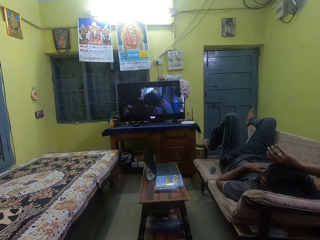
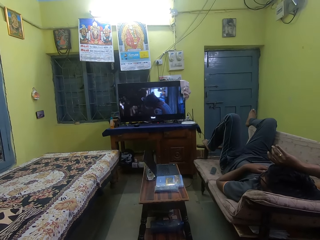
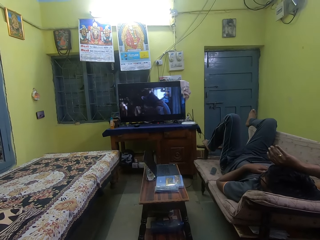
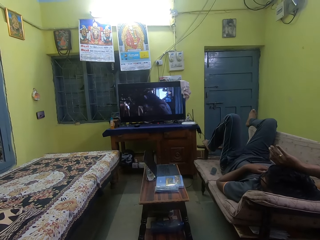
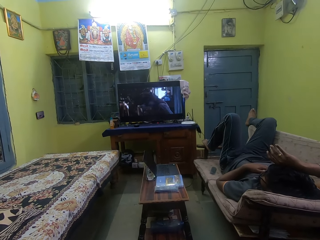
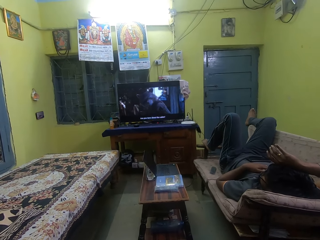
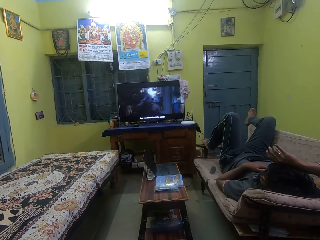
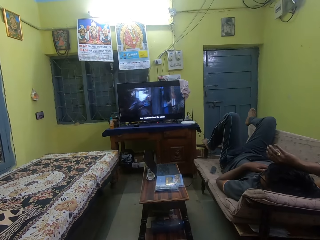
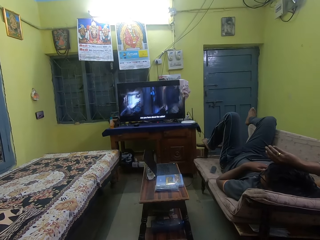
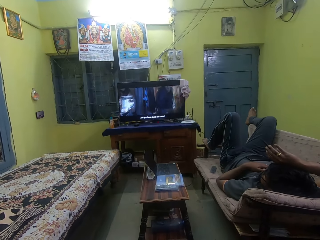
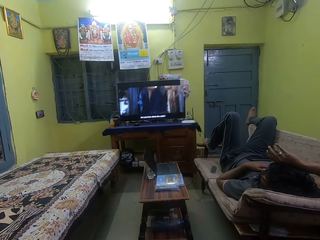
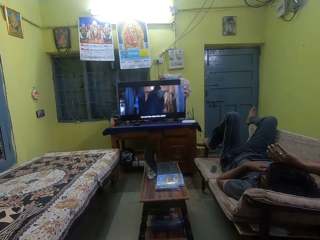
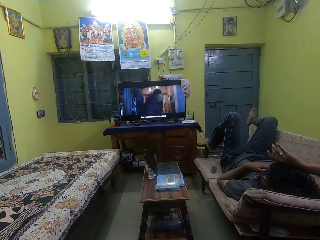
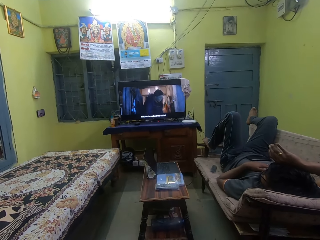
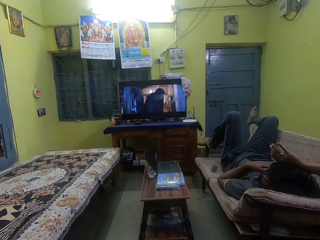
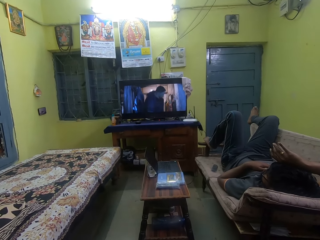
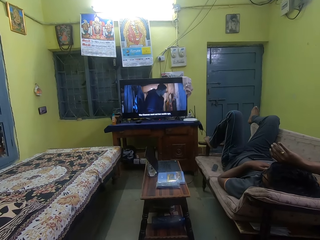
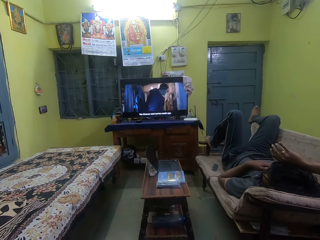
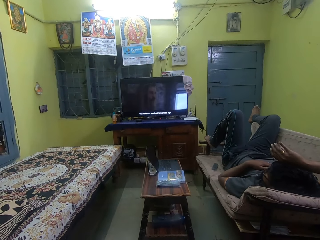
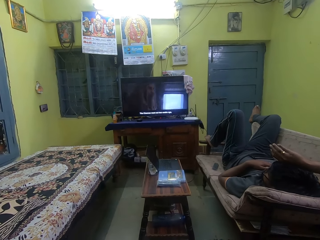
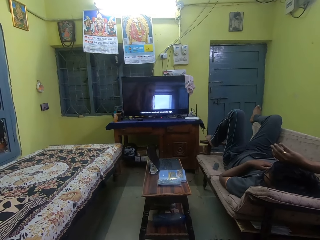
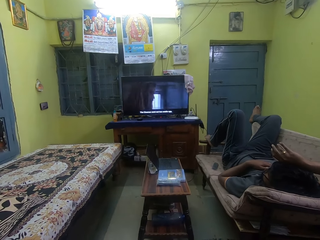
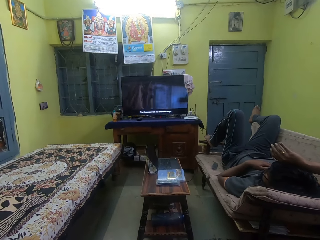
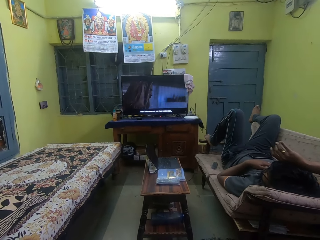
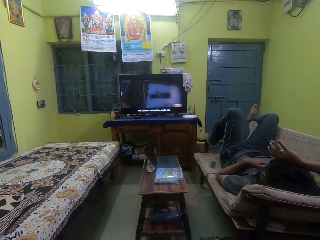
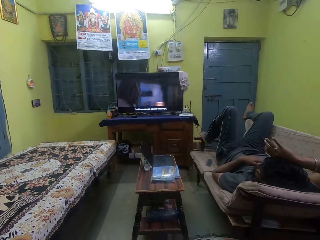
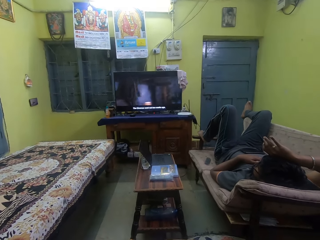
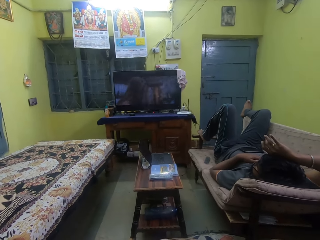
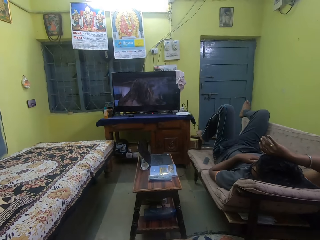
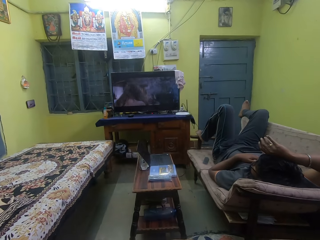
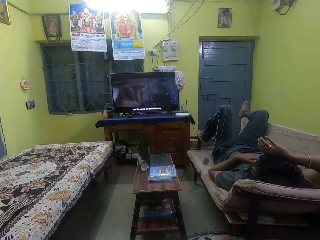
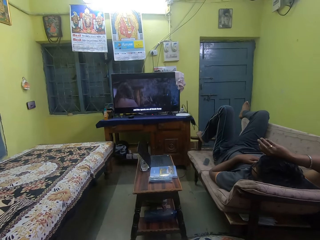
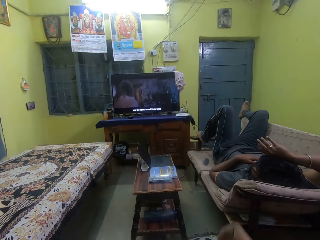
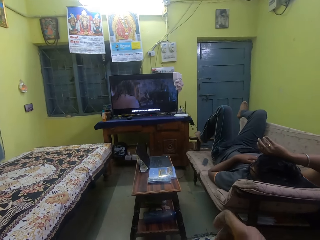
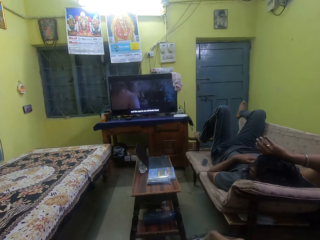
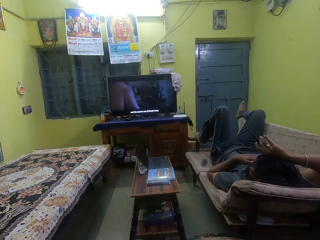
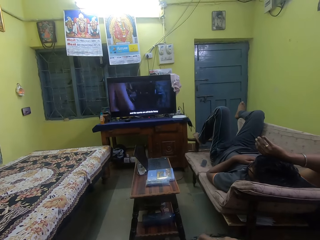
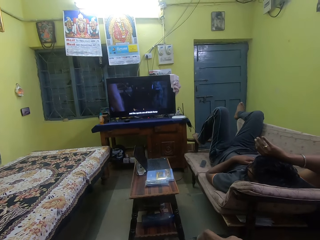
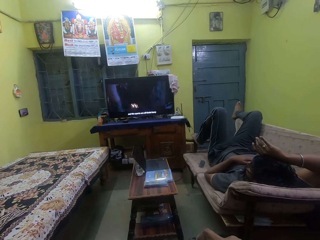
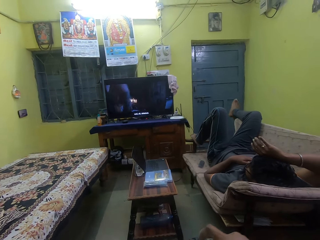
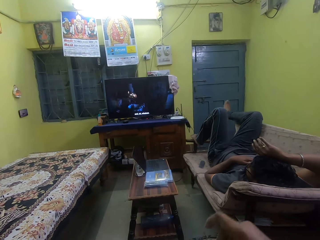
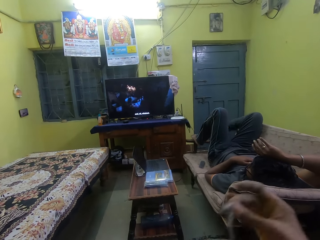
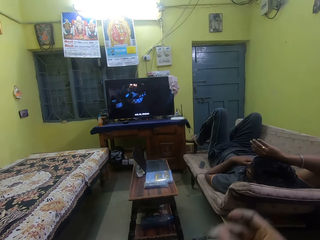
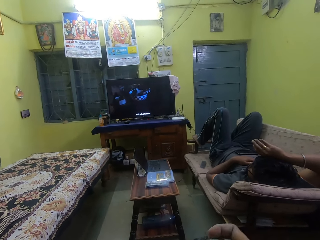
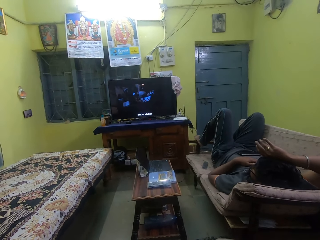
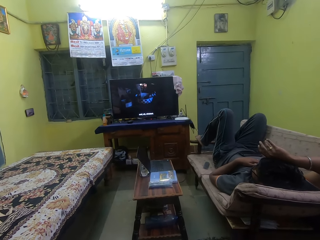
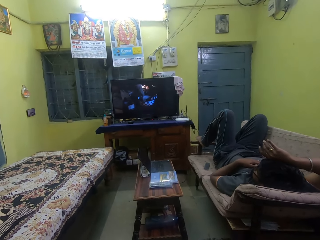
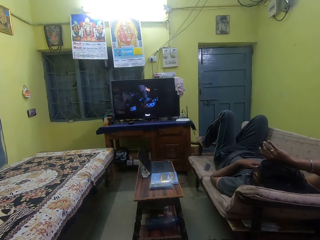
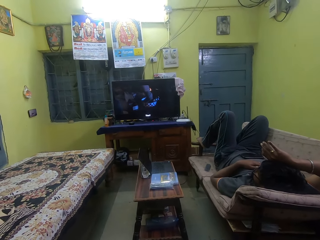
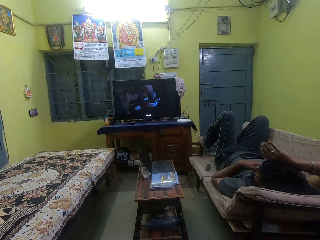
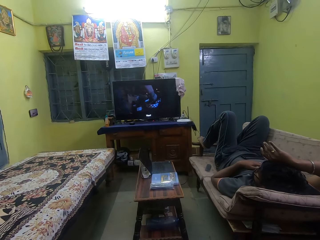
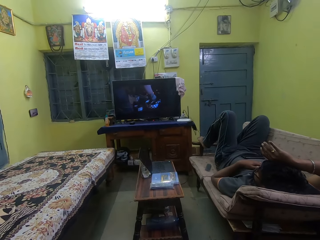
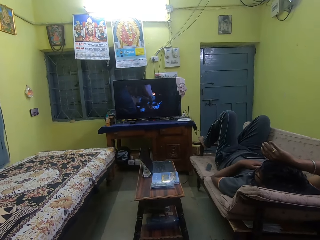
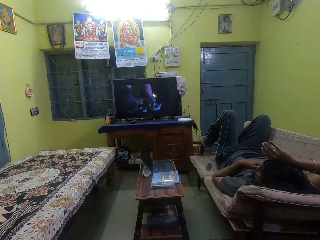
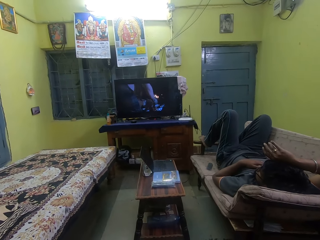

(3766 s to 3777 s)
The camera wearer watches the movie. They pluck the cotton wool.

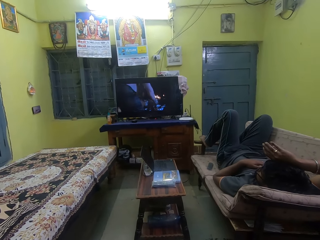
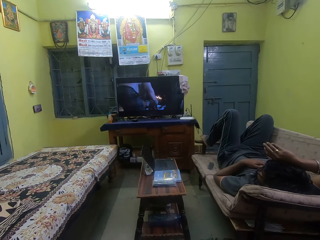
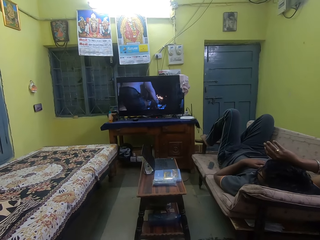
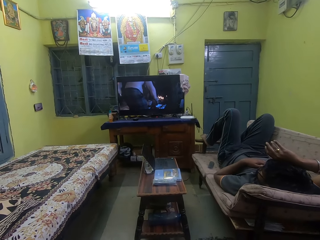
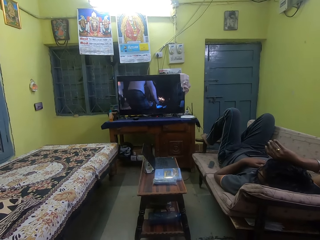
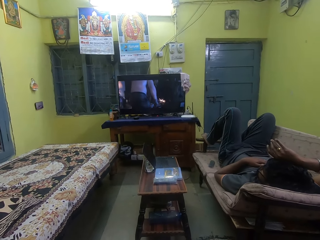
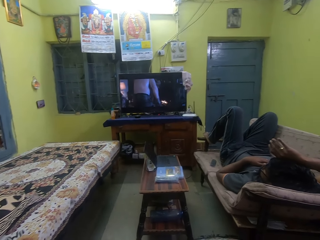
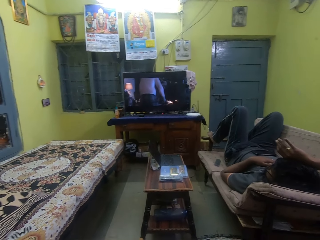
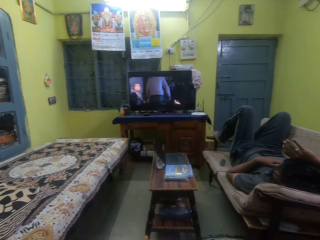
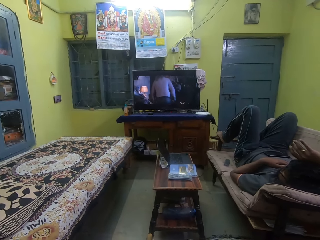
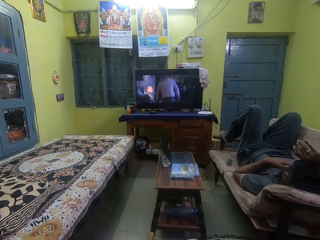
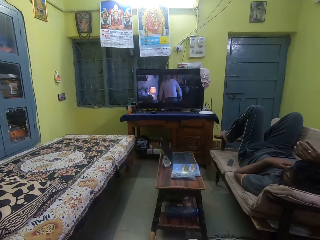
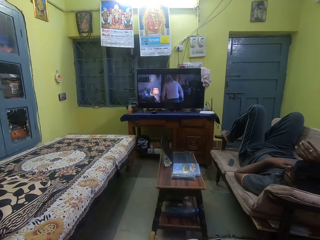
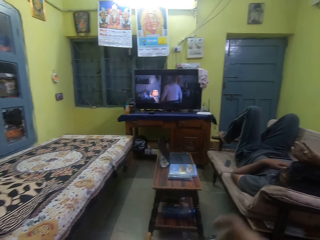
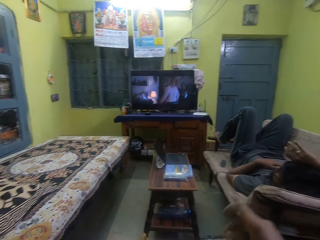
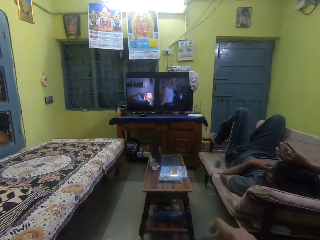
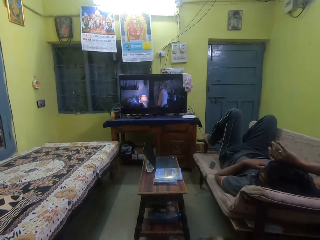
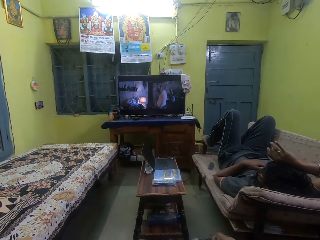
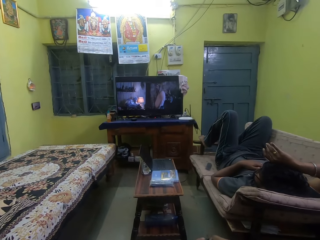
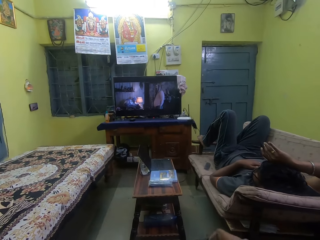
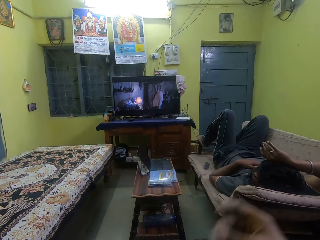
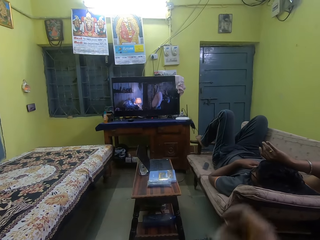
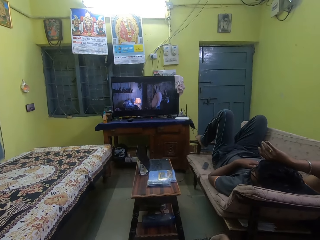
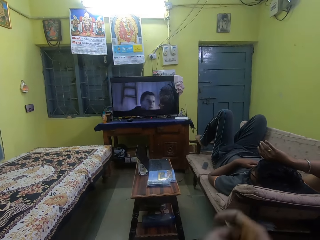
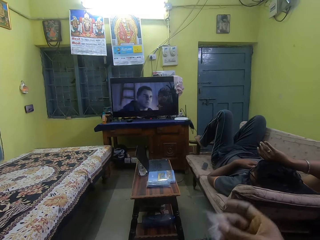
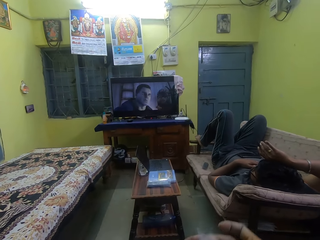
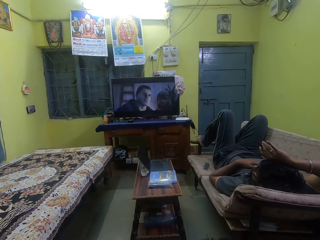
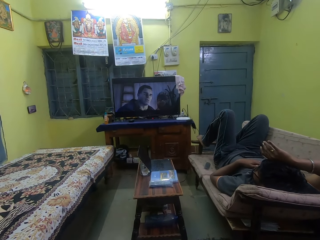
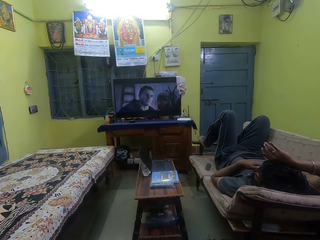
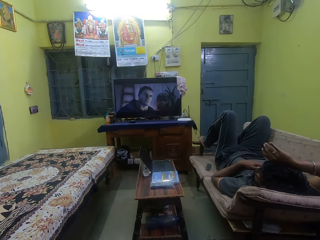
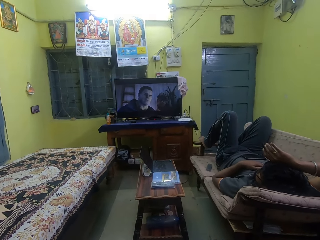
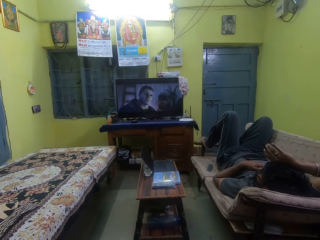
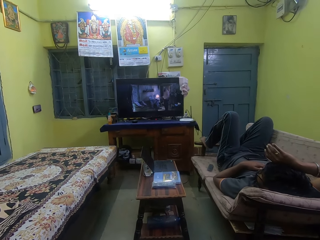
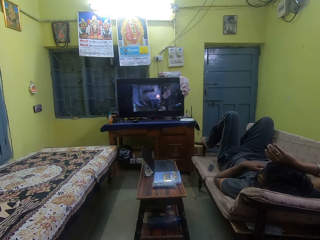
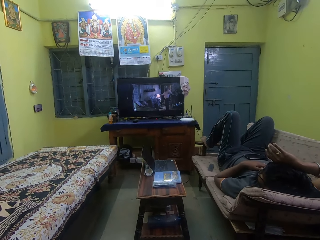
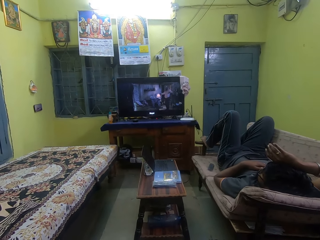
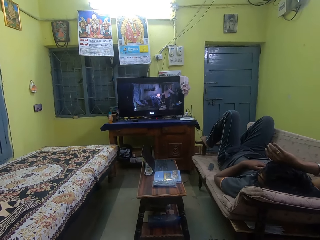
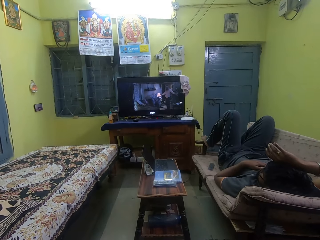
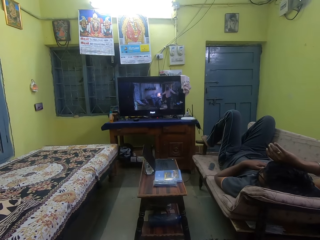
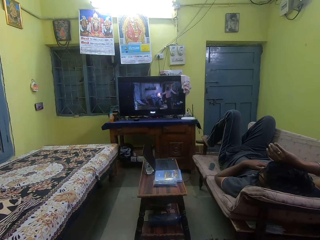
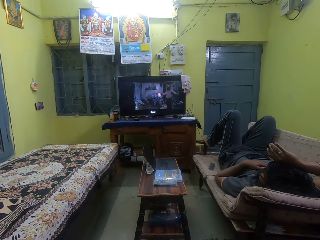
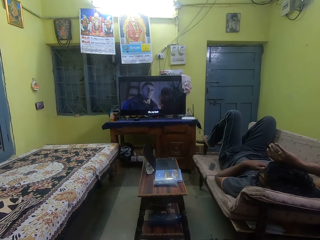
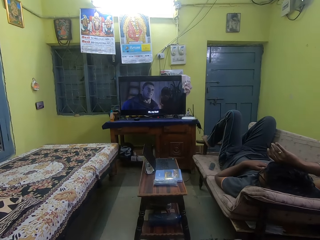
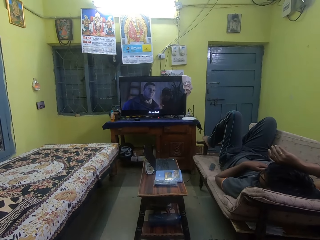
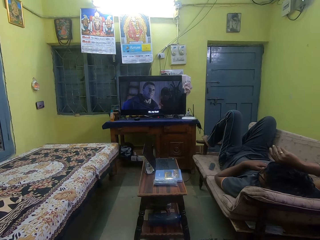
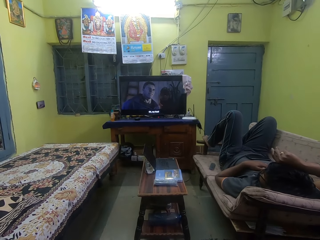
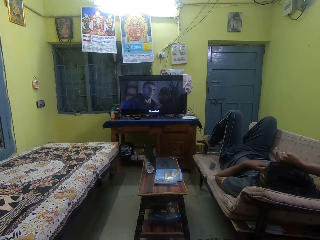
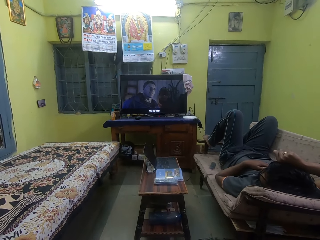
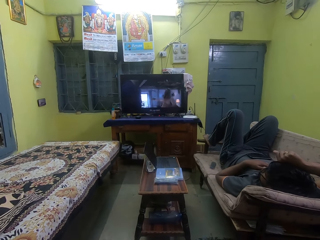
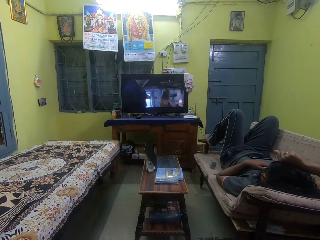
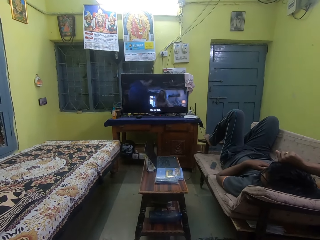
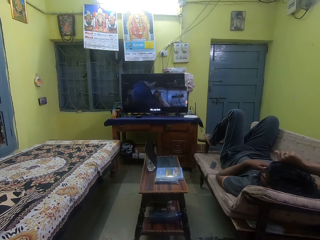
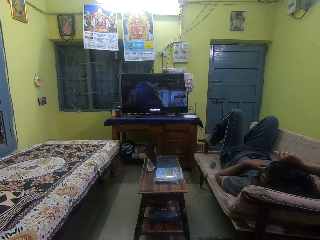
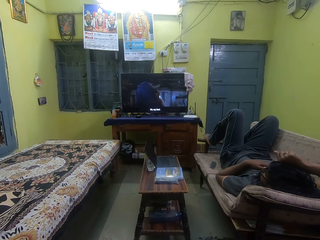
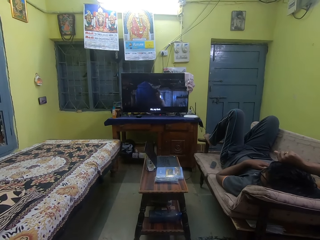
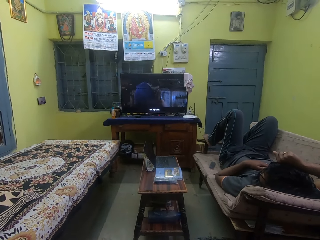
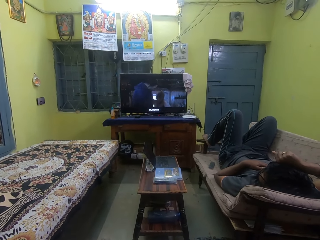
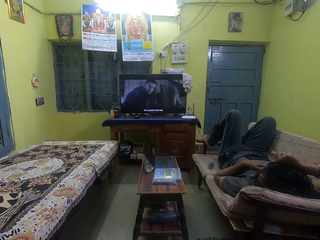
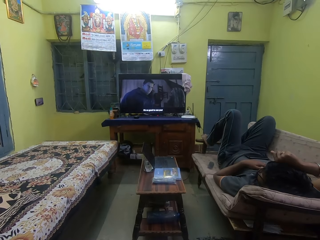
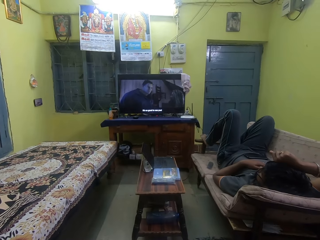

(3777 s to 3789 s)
The camera wearer watches a movie.
